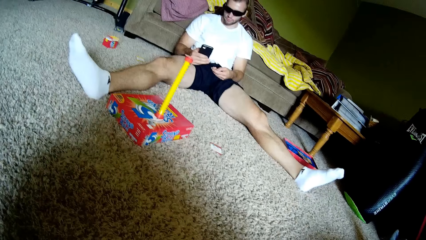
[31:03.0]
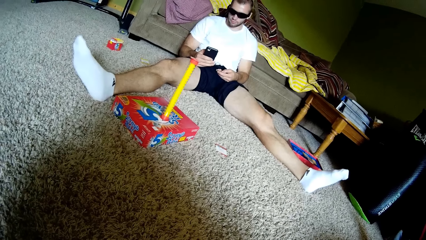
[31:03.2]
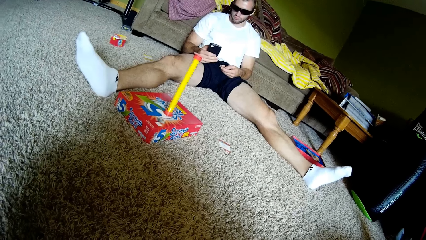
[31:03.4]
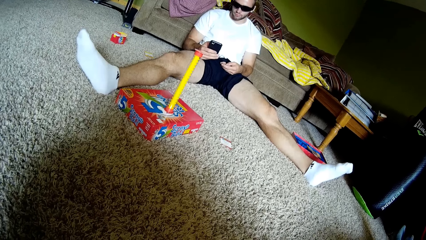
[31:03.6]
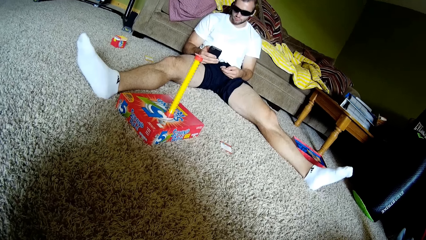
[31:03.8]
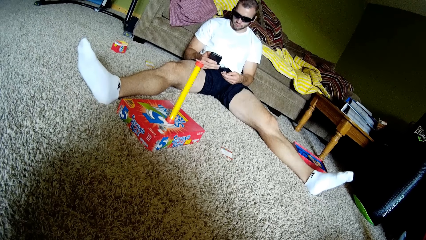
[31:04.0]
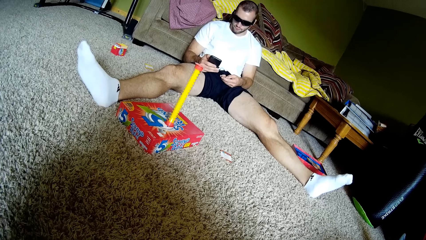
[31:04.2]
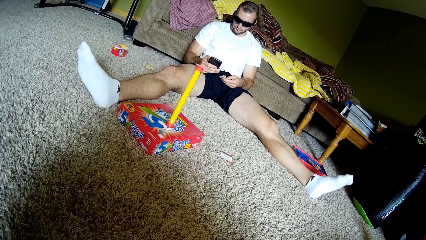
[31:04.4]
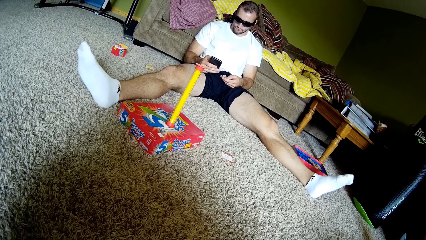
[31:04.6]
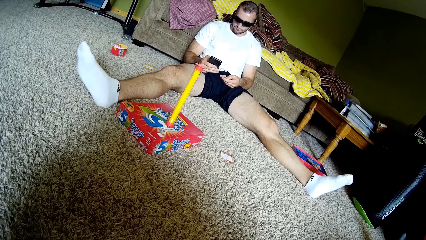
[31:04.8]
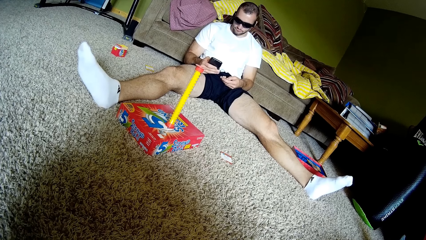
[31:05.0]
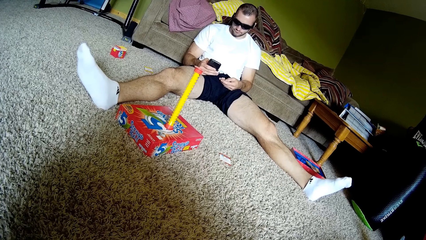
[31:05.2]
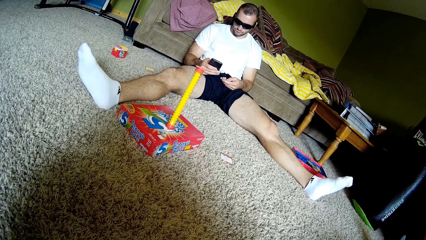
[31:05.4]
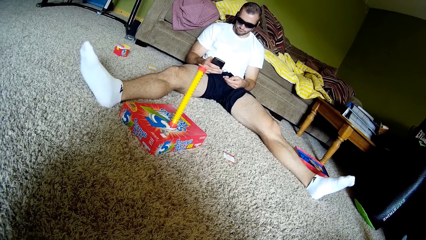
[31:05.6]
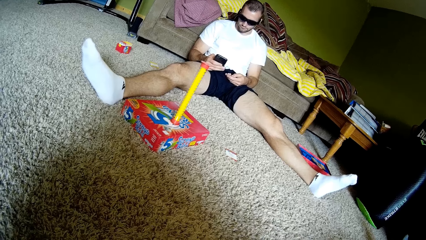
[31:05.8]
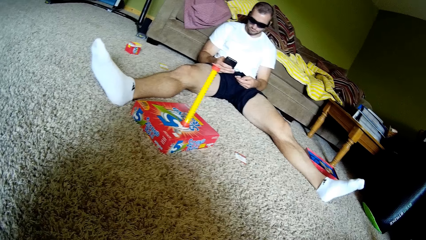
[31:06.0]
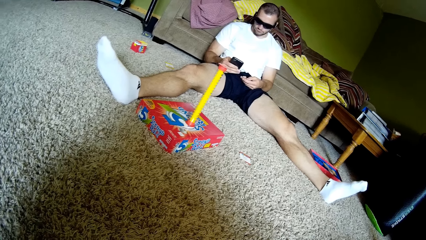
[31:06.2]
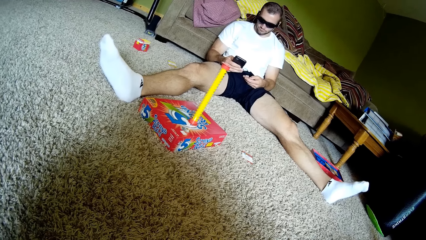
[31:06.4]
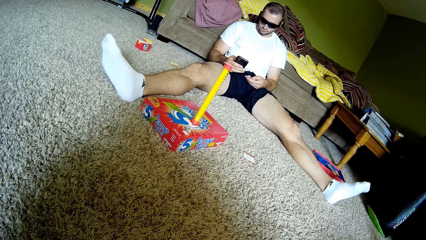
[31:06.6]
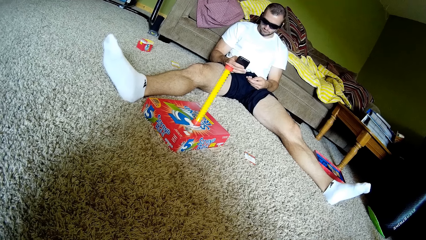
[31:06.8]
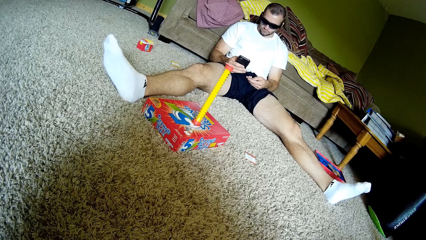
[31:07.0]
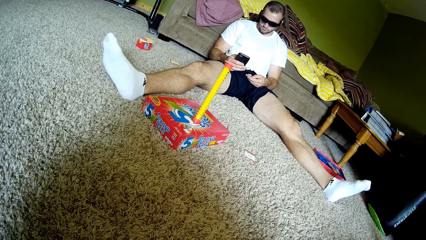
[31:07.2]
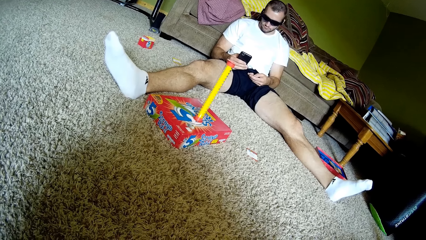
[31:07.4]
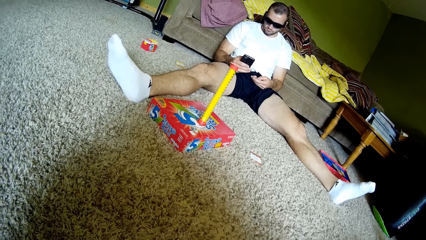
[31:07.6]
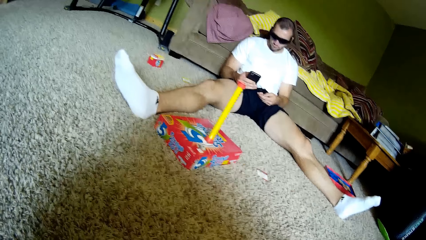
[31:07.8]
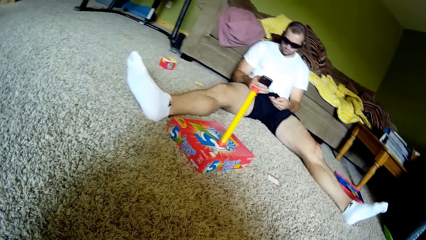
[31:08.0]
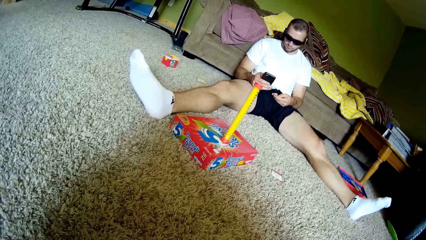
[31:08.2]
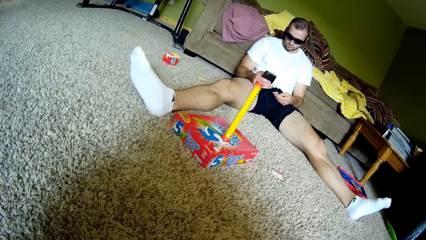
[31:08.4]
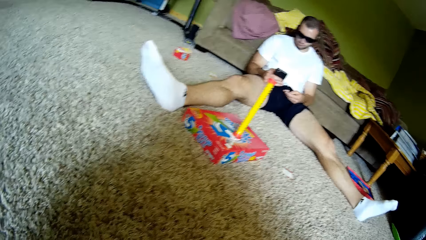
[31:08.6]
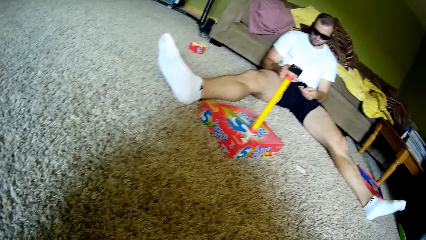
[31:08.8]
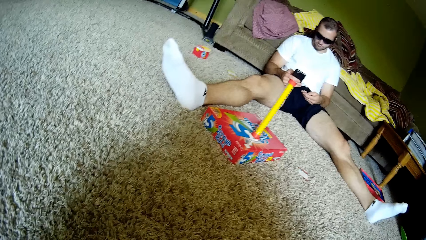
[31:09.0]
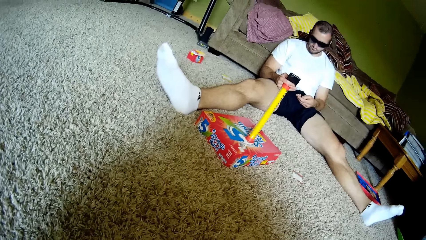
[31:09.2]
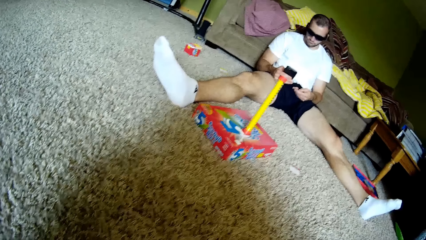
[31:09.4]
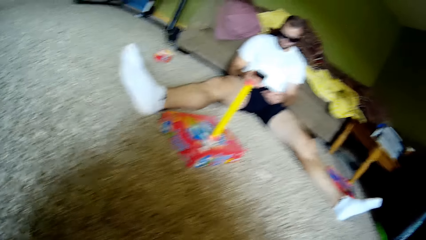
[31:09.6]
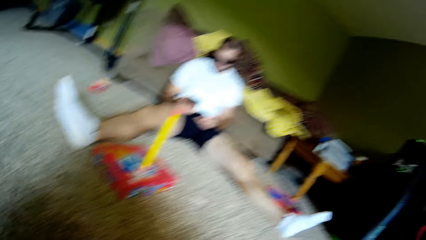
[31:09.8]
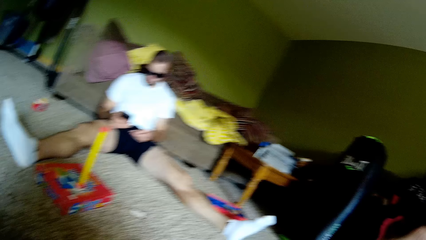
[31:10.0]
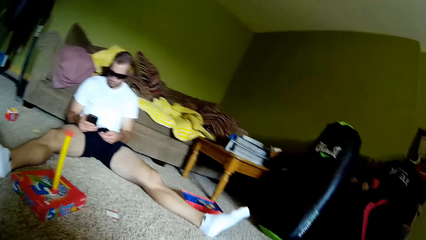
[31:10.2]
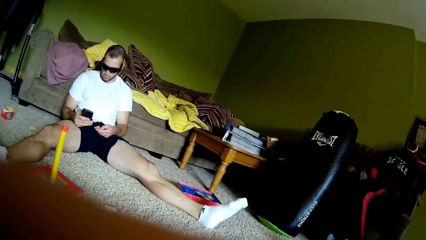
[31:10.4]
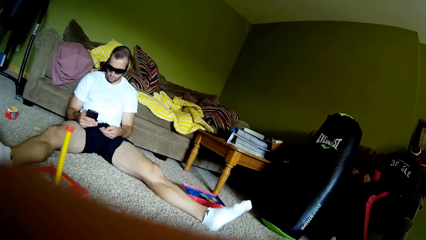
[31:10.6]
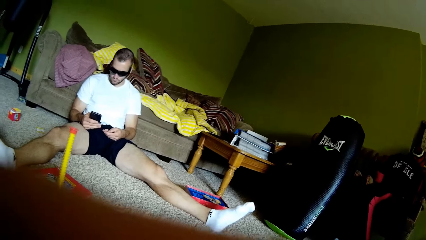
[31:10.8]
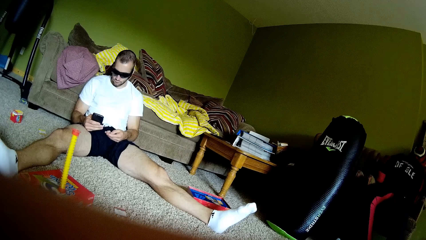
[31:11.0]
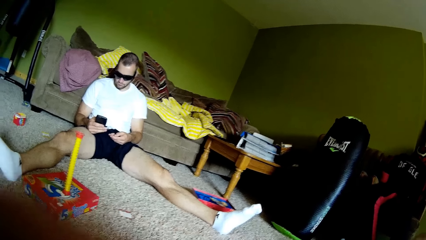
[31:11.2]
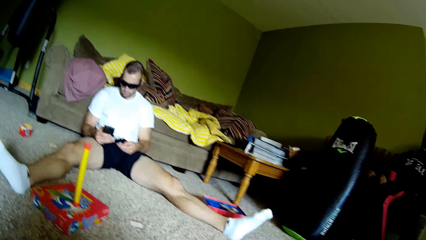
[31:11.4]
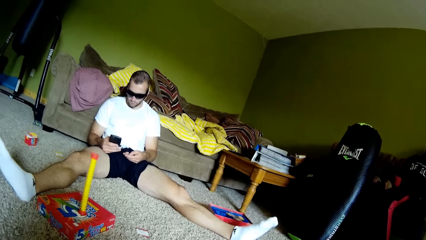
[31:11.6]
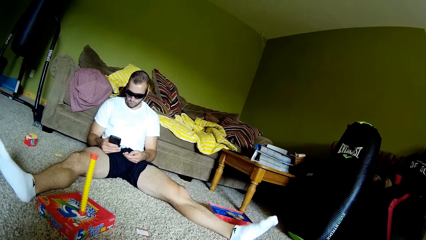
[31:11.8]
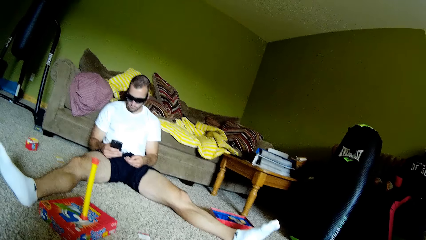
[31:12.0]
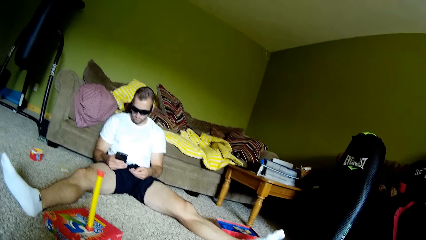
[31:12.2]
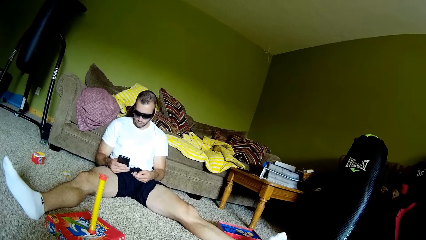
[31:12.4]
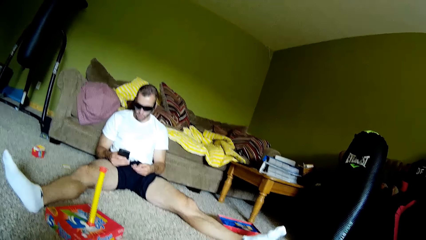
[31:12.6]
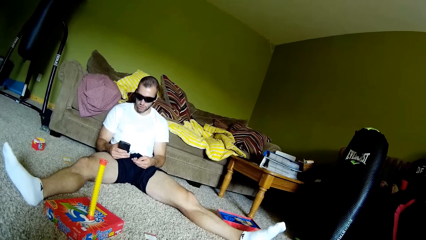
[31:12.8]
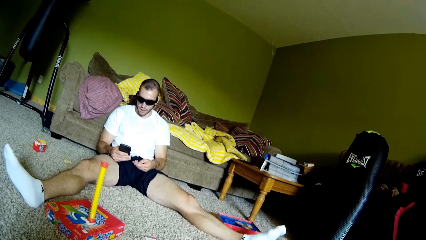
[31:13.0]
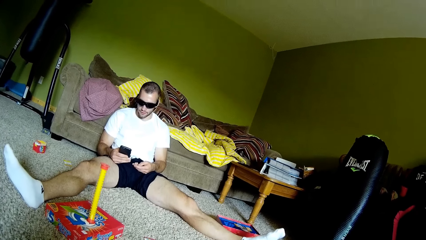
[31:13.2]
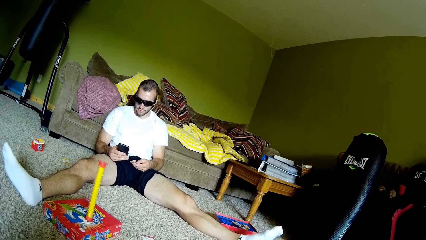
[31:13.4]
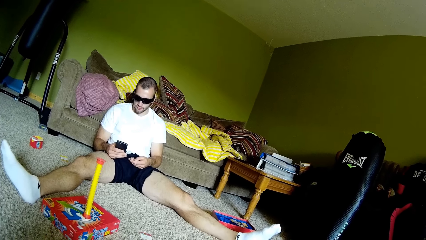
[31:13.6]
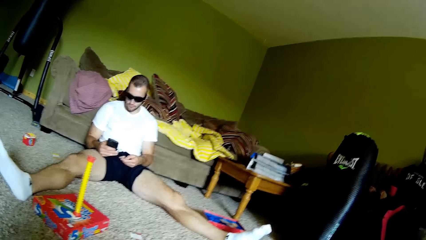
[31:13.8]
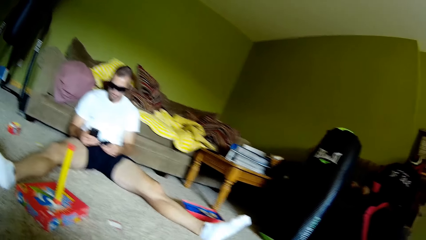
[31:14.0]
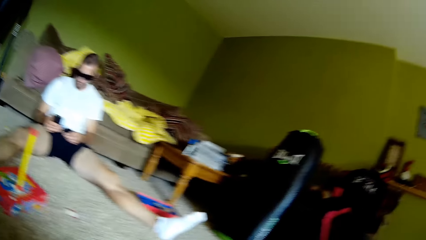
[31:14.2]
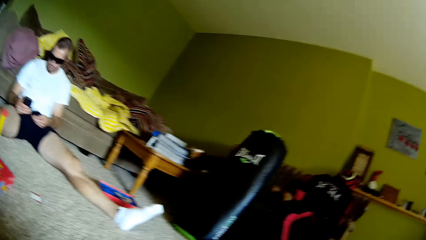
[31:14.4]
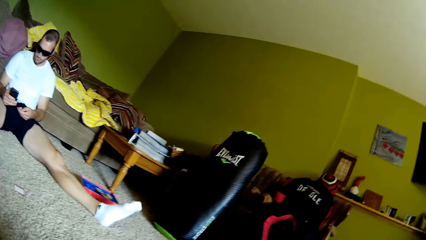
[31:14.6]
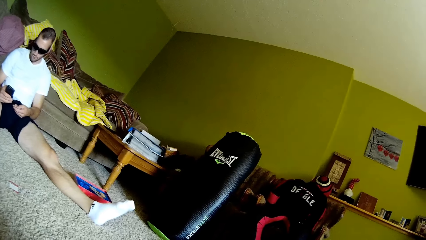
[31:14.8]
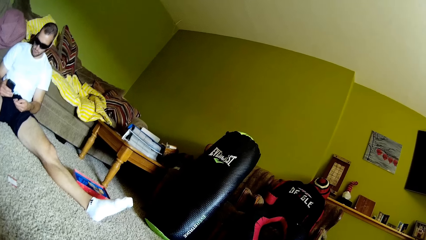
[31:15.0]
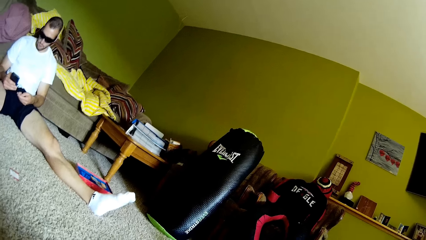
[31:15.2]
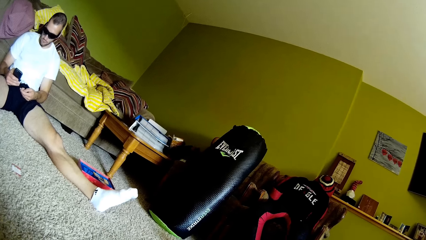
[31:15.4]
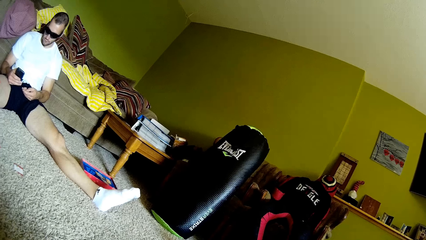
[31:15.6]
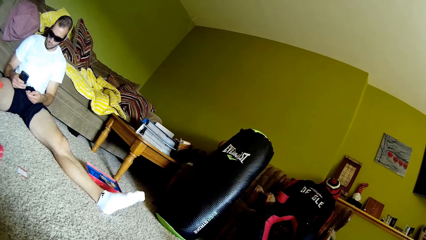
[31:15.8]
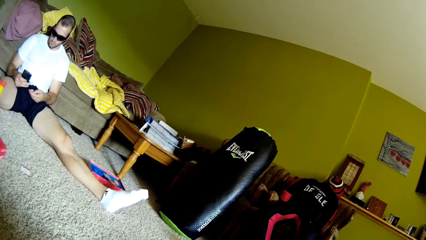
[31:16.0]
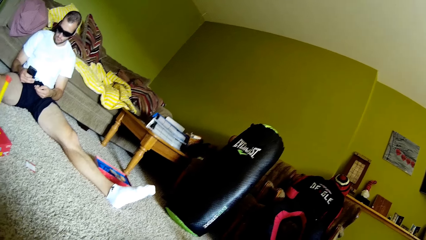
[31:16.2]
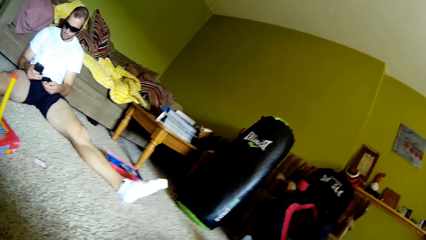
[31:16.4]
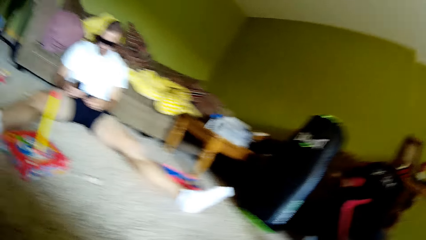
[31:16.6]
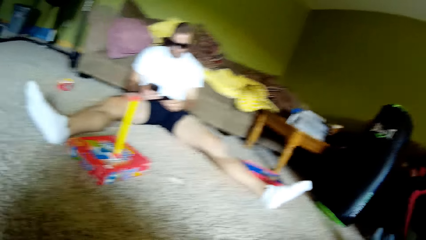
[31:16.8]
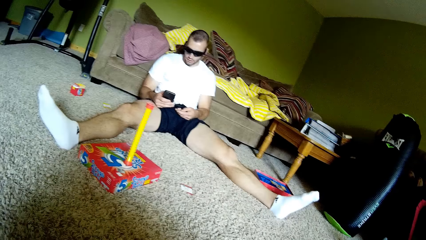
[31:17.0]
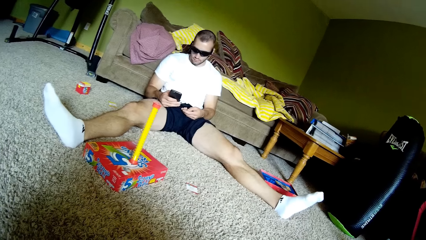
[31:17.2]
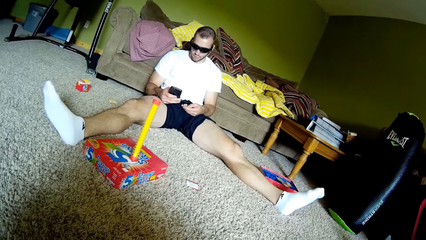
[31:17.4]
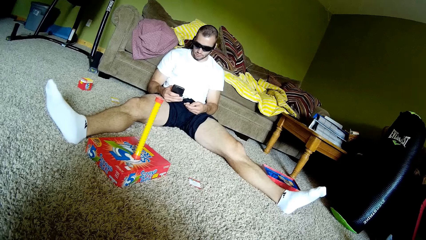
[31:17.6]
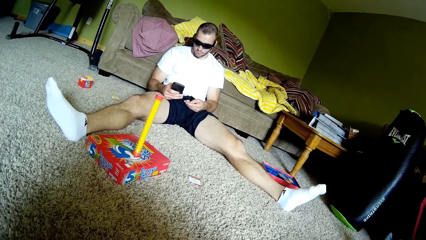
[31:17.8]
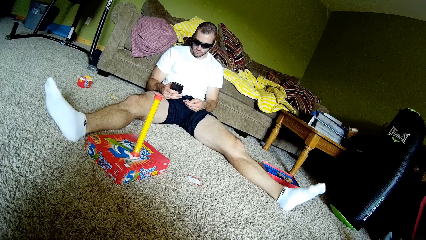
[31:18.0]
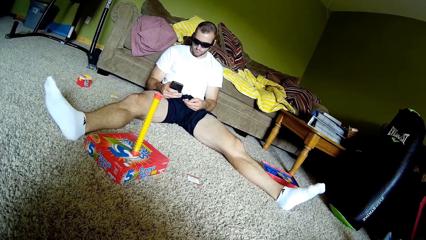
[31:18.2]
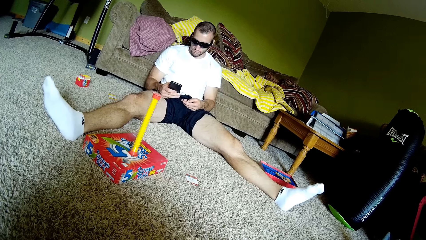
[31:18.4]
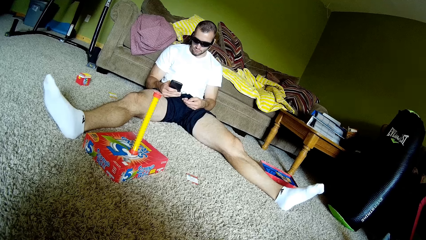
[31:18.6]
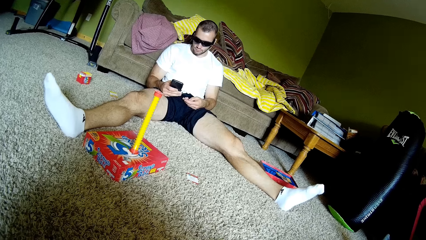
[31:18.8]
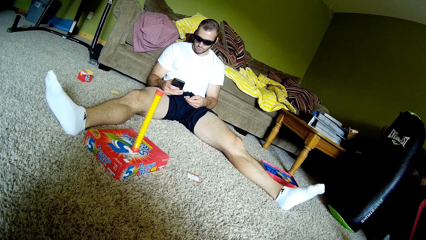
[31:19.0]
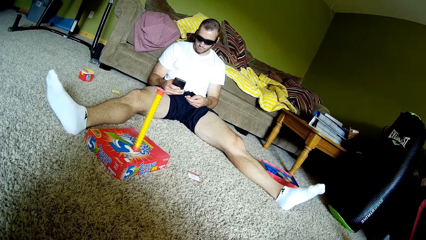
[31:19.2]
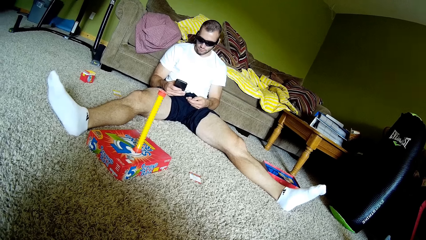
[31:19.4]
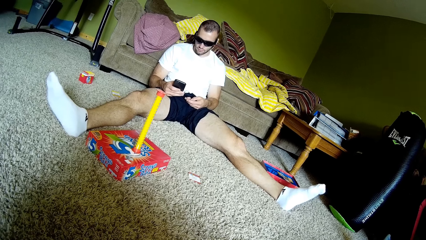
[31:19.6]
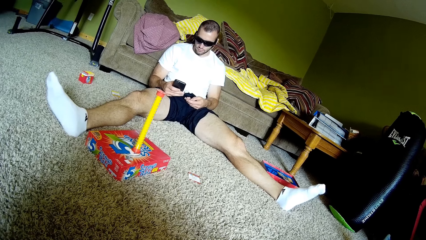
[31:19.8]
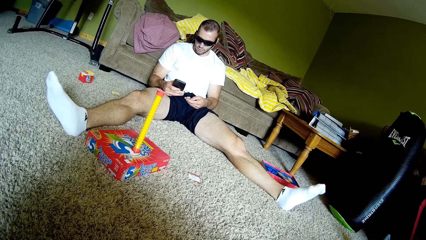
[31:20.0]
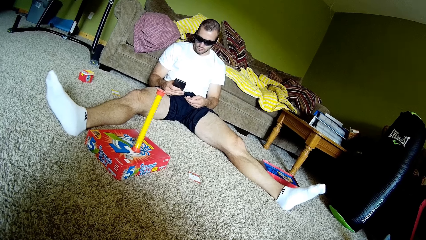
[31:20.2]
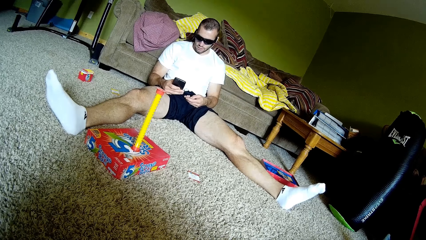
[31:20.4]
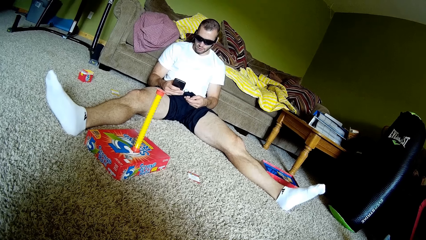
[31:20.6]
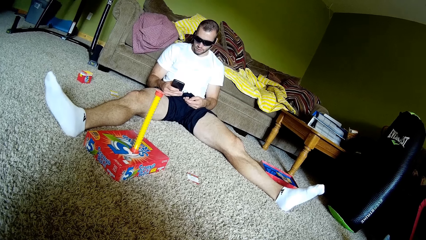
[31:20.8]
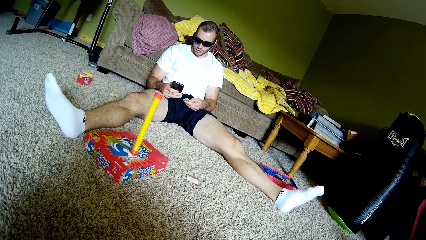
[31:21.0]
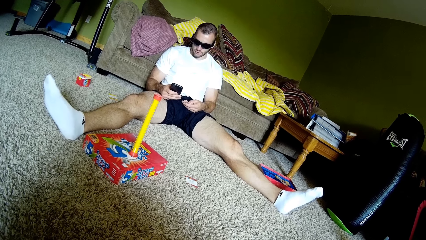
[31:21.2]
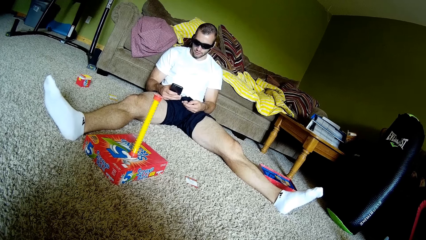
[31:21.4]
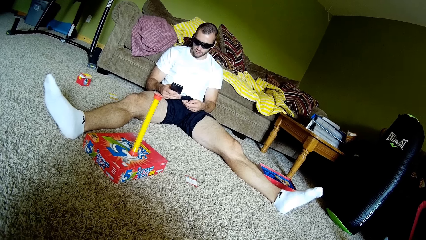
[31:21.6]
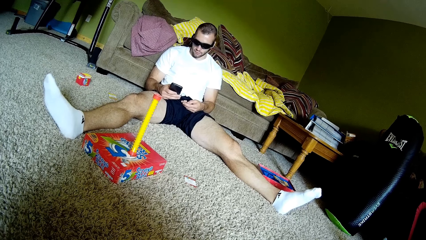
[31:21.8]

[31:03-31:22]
The camera wearer sings. They blow something. They look at a person. The man operates the phone.
